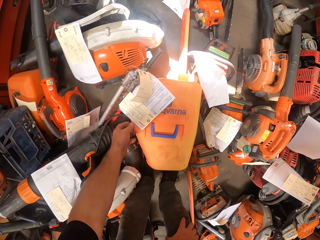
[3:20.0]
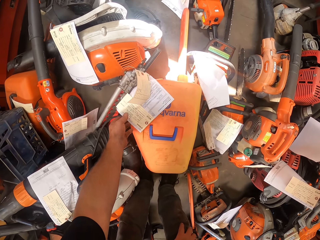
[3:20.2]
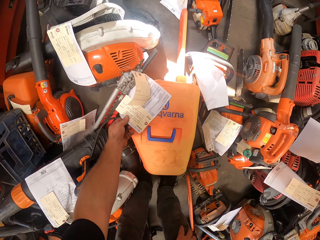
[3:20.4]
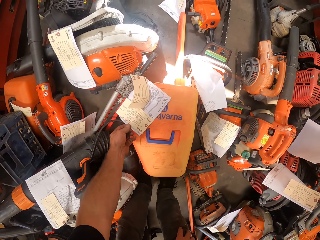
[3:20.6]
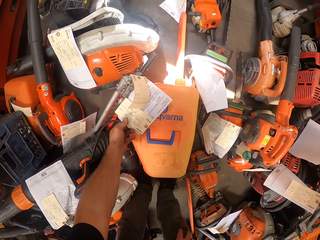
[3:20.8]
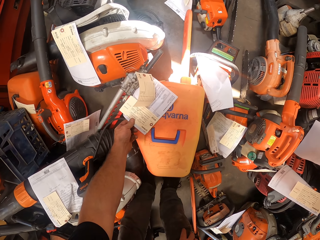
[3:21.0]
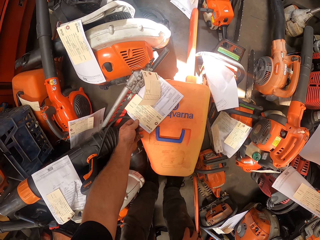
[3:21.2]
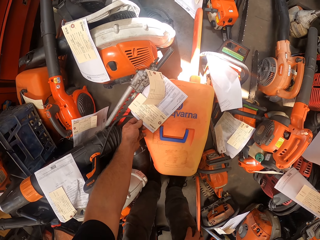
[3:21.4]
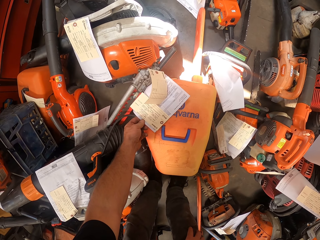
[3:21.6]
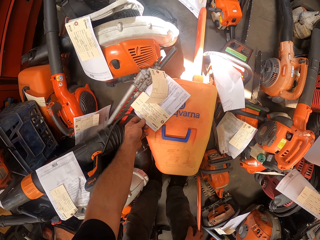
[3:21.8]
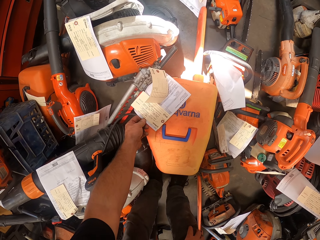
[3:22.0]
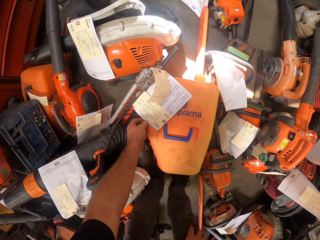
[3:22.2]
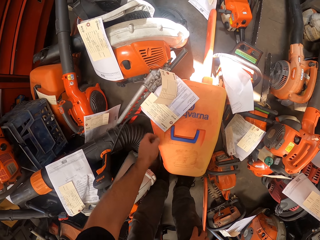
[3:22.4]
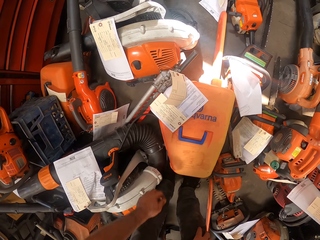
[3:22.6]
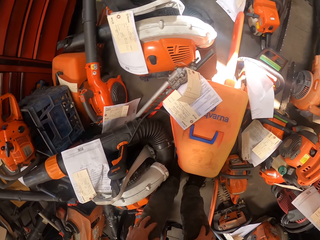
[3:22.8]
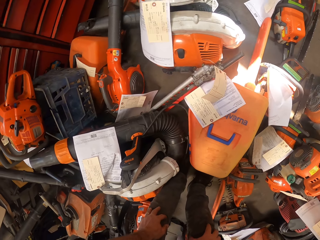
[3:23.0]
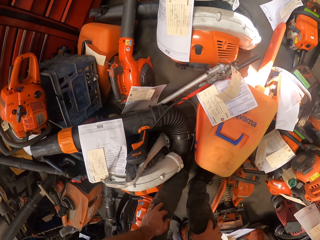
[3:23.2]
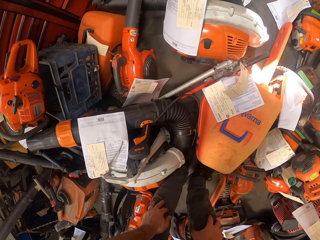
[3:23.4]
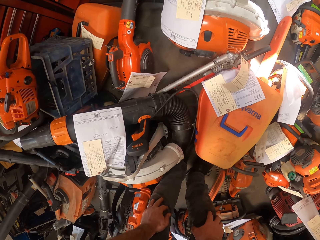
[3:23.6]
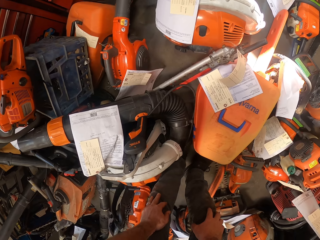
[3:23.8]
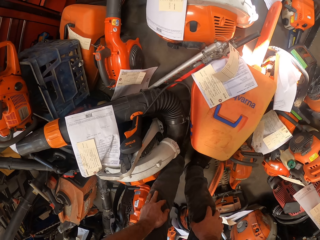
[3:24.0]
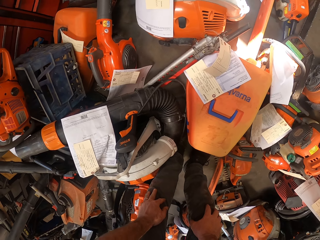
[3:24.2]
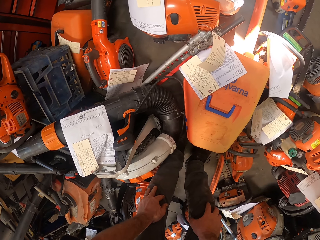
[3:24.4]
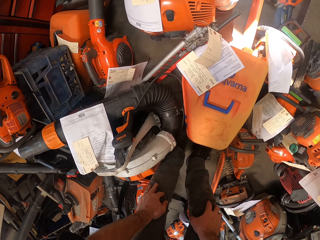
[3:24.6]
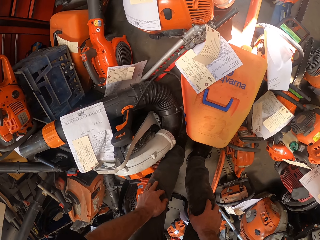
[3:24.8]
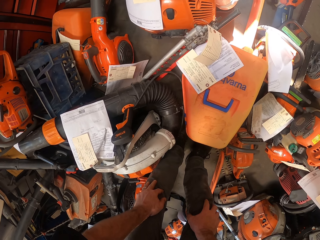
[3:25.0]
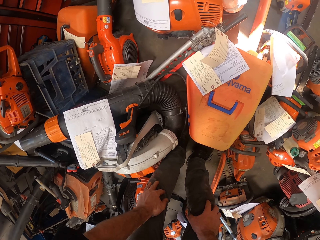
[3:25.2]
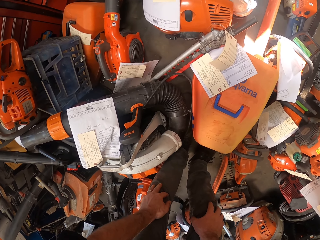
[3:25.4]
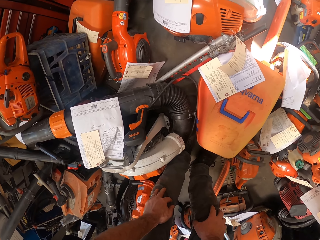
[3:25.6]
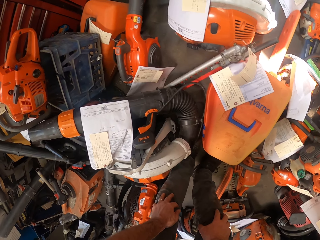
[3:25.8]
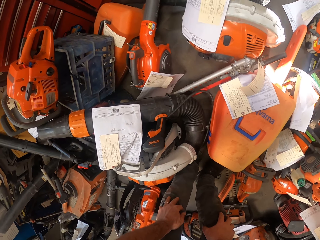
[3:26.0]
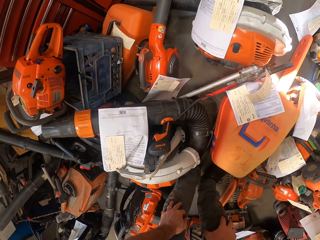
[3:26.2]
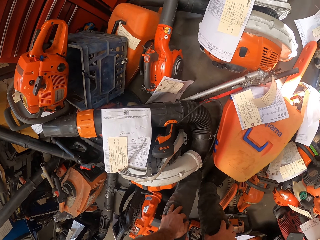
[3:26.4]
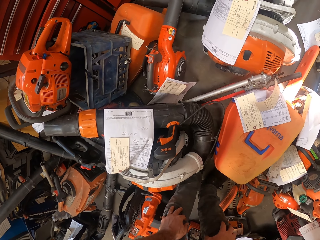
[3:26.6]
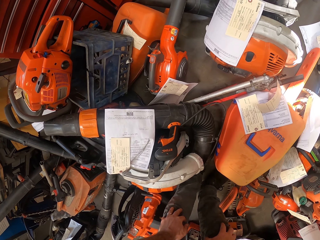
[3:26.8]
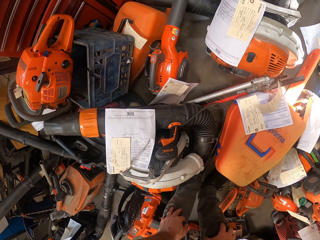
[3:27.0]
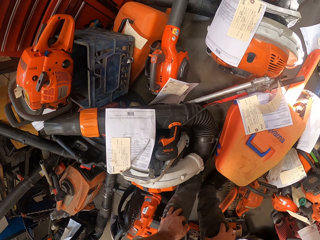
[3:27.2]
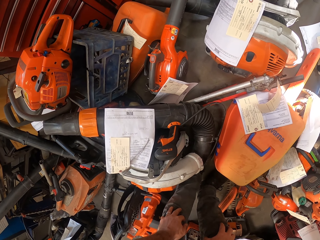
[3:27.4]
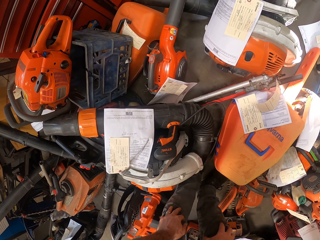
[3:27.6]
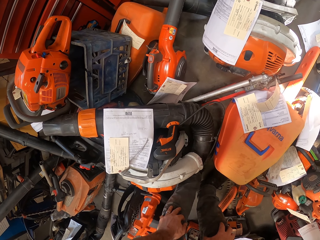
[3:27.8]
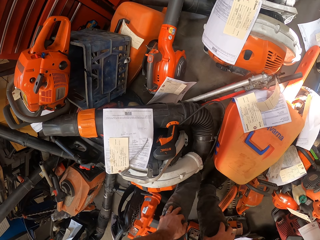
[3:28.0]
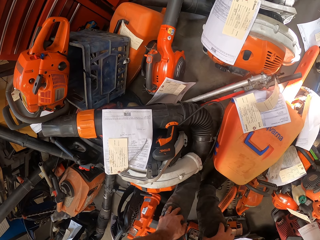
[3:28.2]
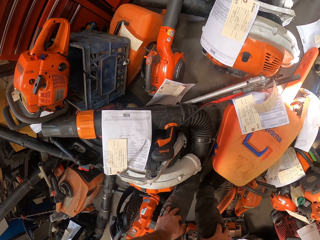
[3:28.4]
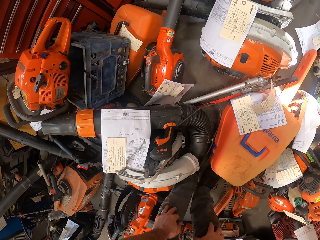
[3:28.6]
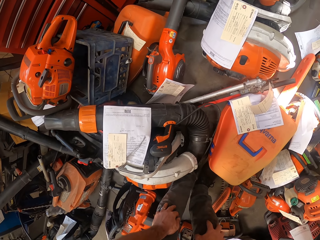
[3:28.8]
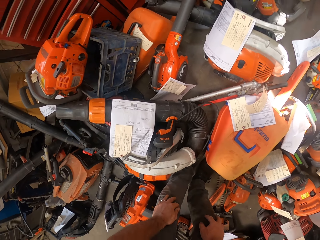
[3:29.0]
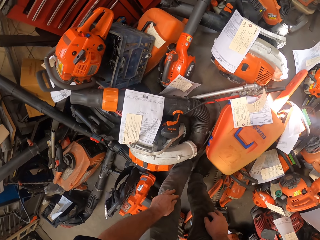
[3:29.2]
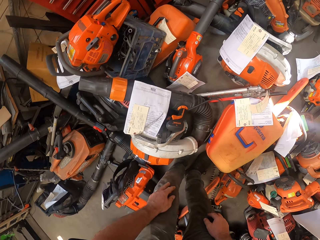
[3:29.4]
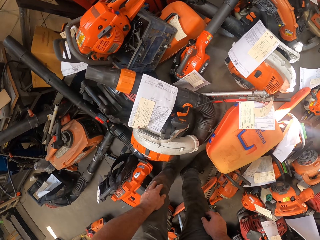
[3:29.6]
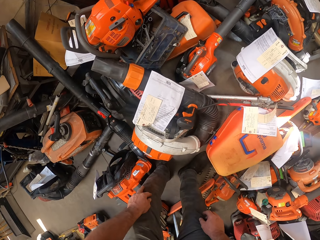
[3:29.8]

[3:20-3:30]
The camera wearer touches a label on a chainsaw on the floor with his left hand. He bends with hands on knees.

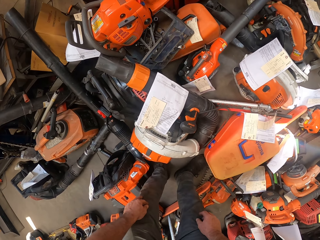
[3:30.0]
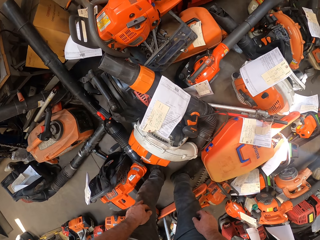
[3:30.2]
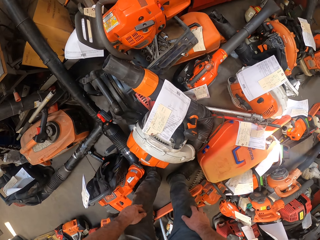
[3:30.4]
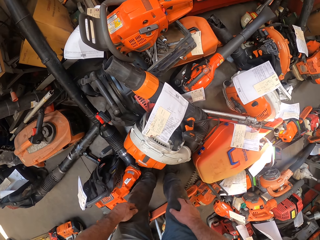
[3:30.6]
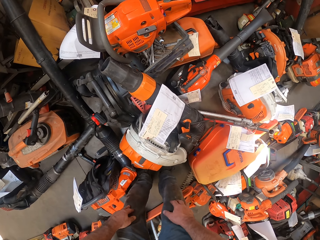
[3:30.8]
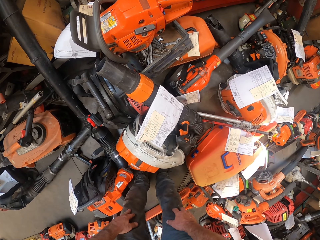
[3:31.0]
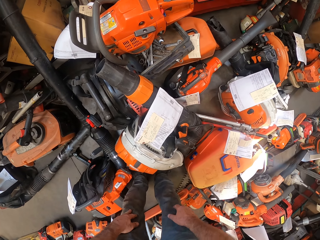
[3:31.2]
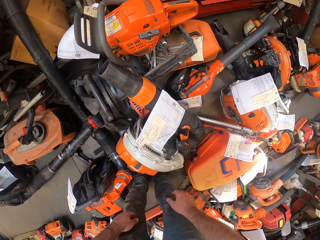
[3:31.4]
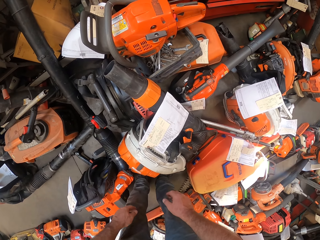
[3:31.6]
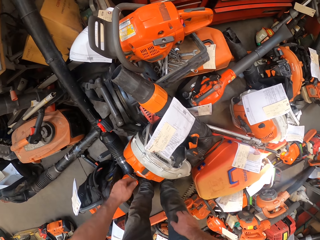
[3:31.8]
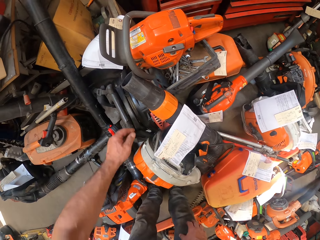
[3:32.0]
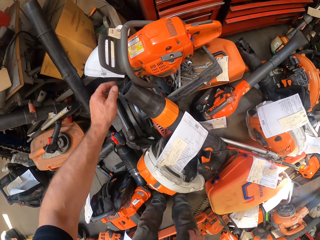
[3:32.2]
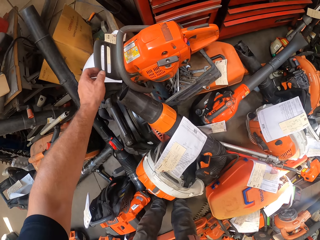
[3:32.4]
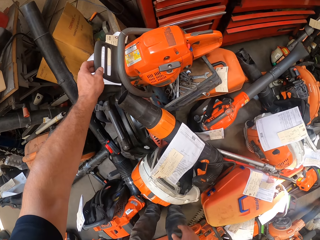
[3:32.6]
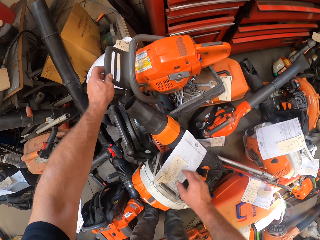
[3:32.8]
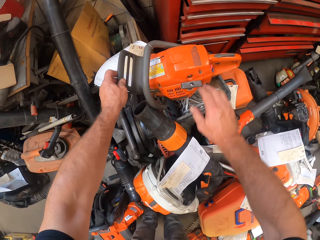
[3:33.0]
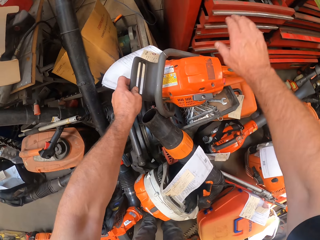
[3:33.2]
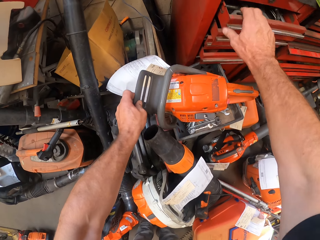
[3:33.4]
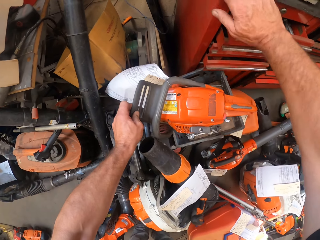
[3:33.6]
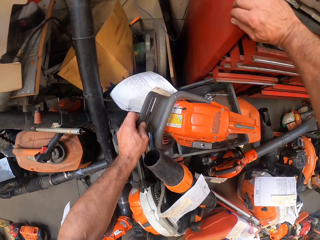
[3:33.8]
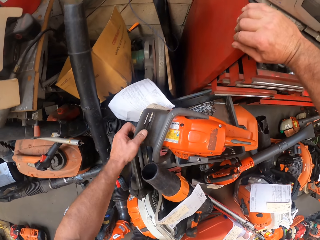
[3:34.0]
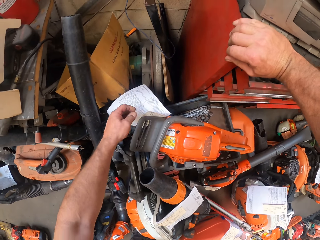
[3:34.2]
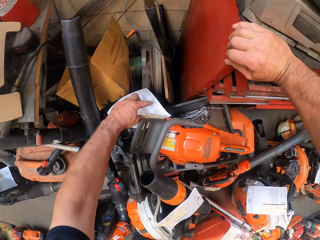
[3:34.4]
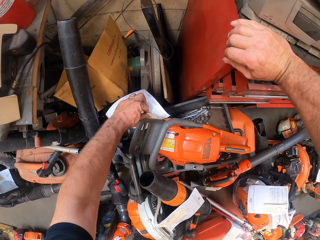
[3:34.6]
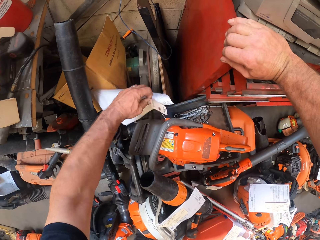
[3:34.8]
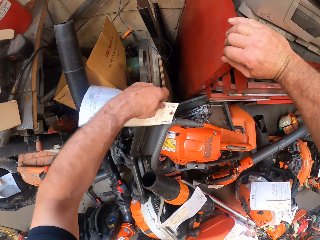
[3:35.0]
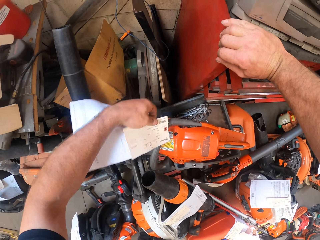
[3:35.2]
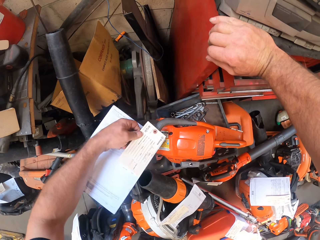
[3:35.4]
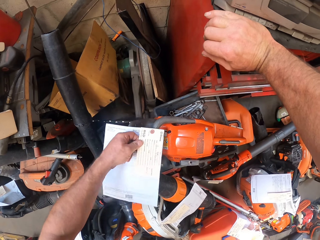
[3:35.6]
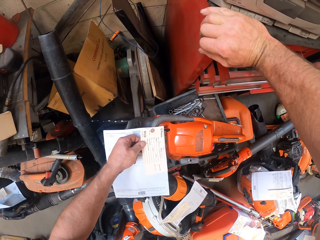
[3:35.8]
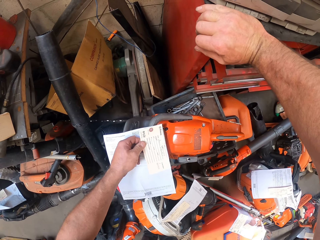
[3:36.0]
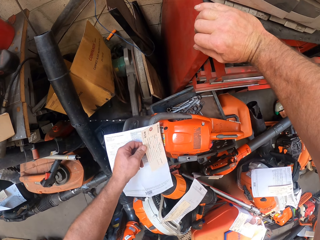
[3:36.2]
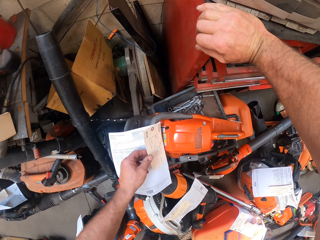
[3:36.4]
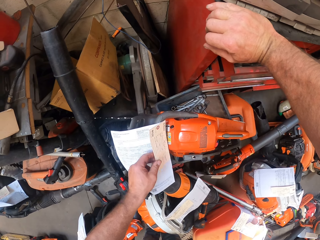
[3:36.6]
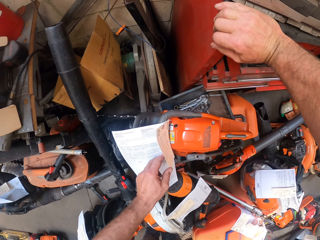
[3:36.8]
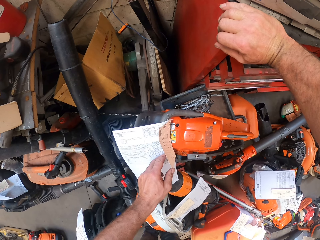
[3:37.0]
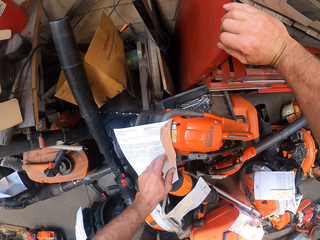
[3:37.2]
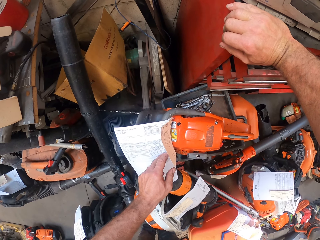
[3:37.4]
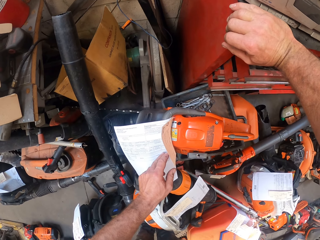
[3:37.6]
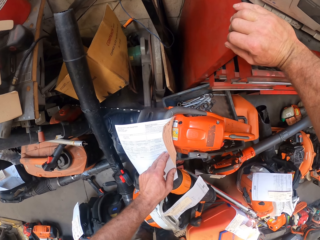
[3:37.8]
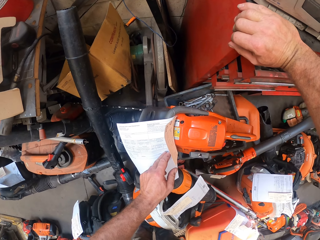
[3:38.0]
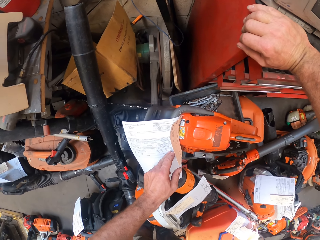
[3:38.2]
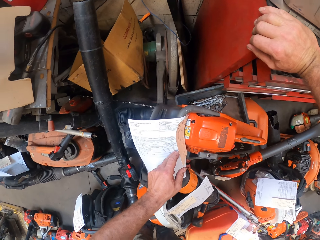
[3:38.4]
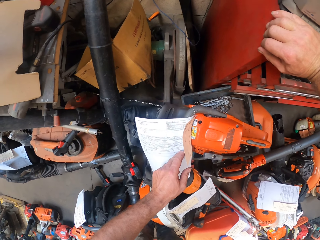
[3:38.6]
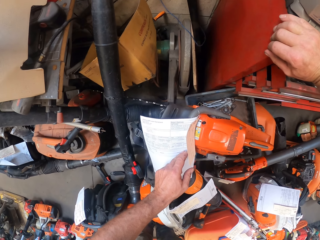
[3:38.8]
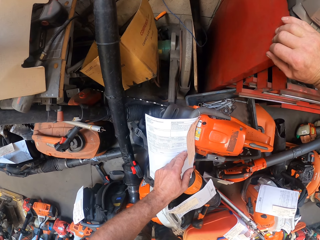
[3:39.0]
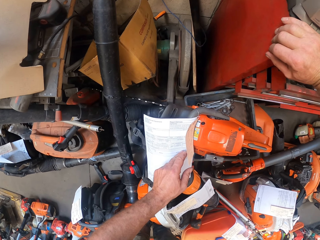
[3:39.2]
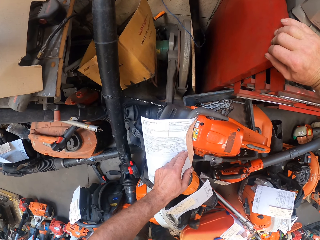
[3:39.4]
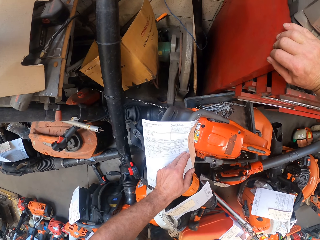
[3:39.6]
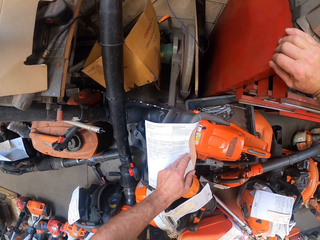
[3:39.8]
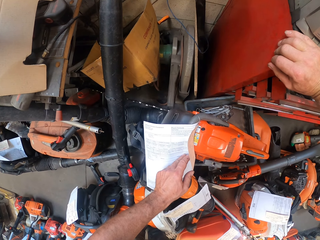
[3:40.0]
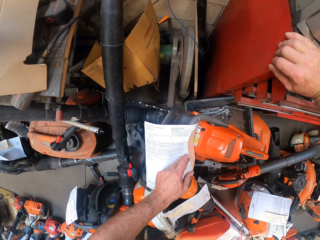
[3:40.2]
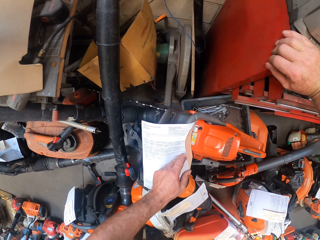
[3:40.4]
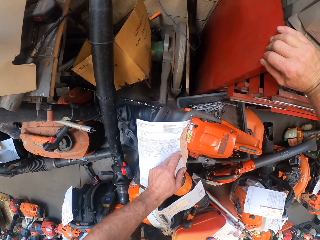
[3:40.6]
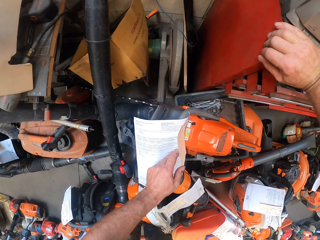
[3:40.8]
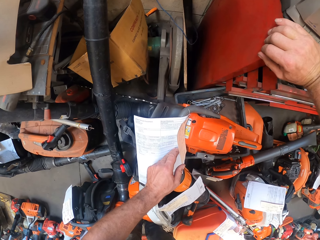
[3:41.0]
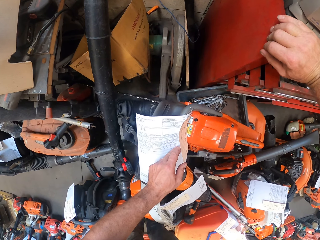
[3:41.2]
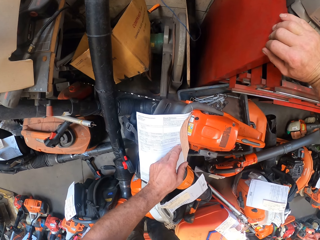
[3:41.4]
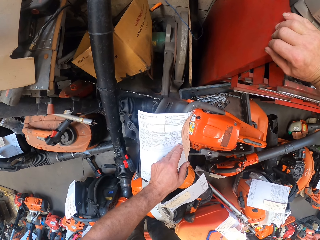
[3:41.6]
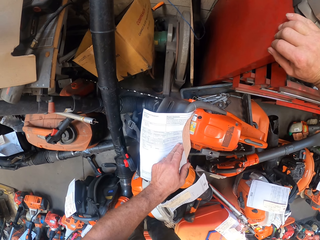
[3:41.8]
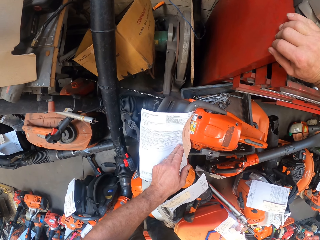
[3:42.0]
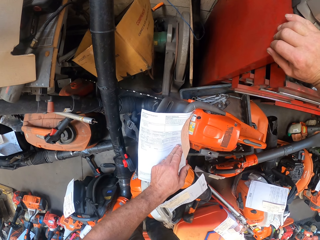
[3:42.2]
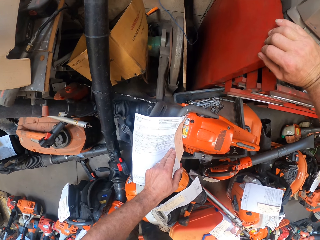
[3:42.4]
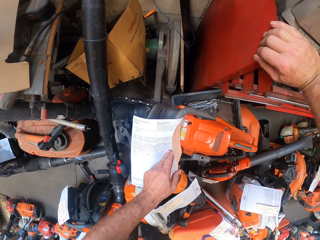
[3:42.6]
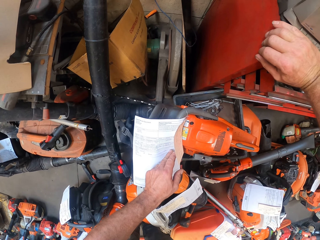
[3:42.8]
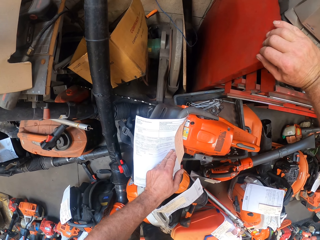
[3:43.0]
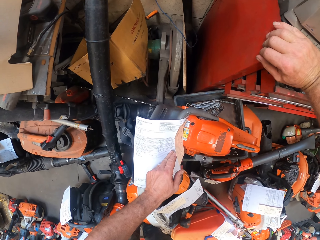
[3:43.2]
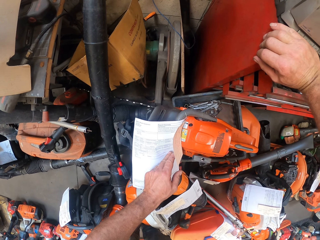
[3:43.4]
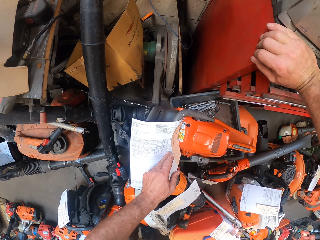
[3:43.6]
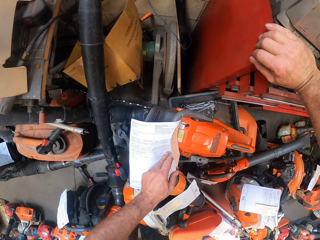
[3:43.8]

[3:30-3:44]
The camera wearer touches a chainsaw with his left hand. He touches a shelf in the workshop with his right hand. He picks up an information tag or label. He adjusts the label on the chainsaw with his left hand. He reads the information tag.
